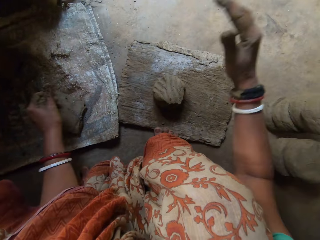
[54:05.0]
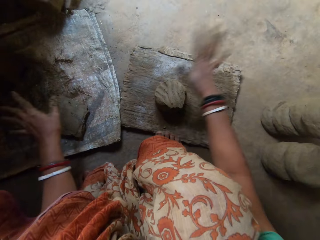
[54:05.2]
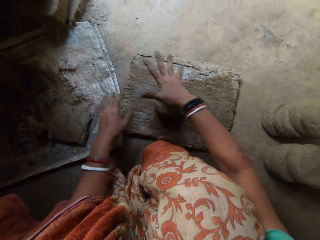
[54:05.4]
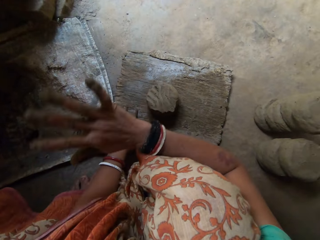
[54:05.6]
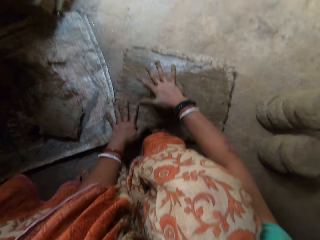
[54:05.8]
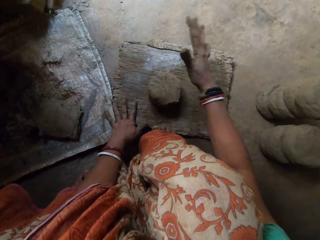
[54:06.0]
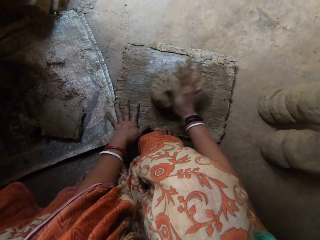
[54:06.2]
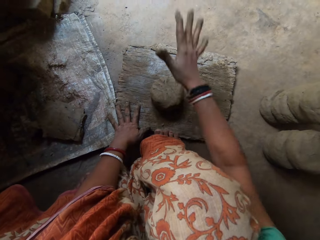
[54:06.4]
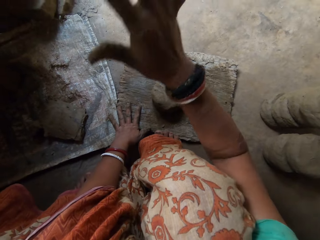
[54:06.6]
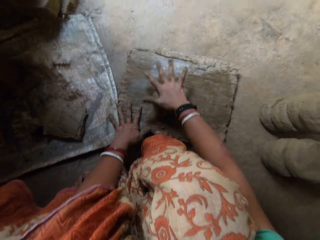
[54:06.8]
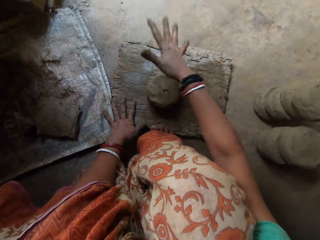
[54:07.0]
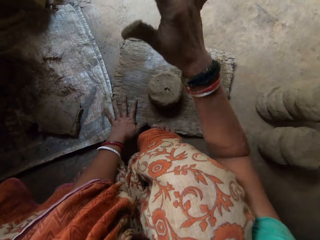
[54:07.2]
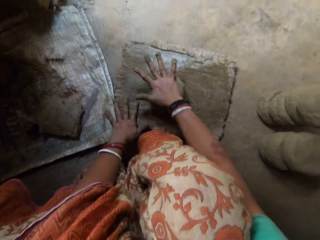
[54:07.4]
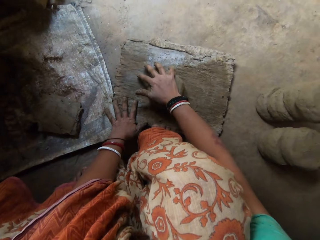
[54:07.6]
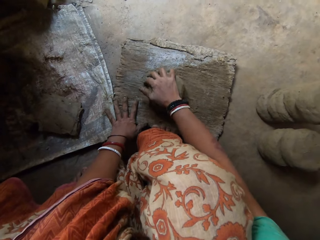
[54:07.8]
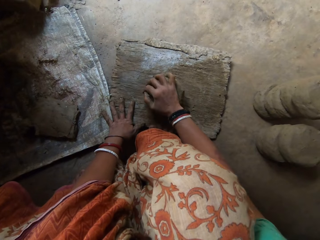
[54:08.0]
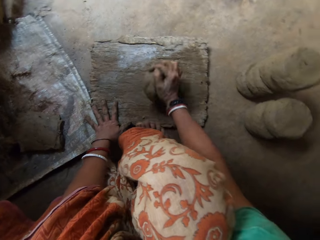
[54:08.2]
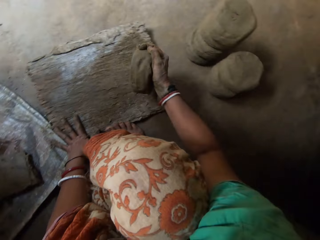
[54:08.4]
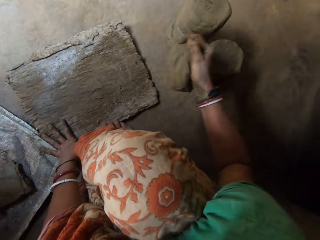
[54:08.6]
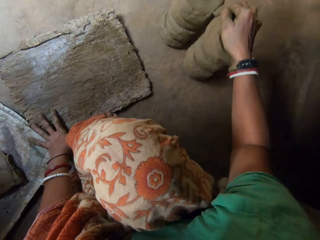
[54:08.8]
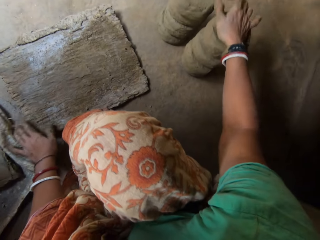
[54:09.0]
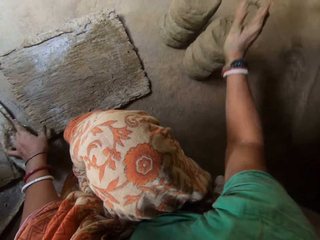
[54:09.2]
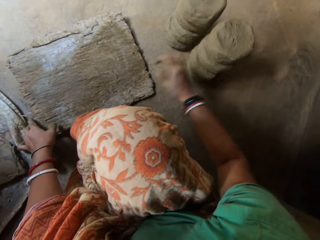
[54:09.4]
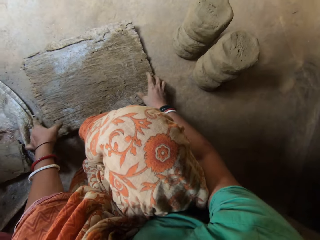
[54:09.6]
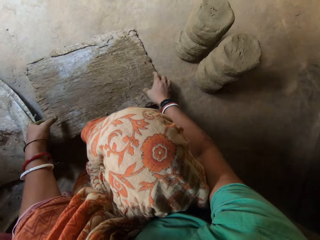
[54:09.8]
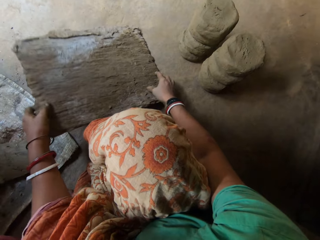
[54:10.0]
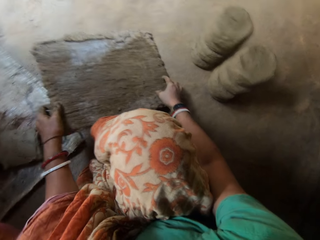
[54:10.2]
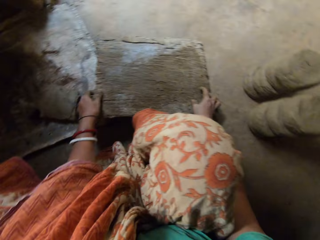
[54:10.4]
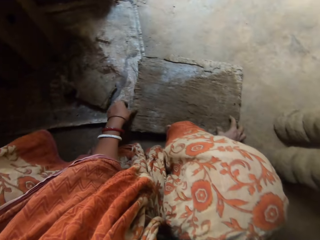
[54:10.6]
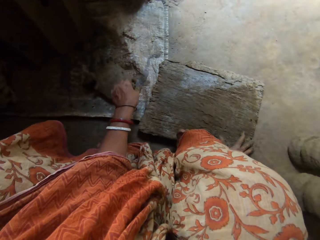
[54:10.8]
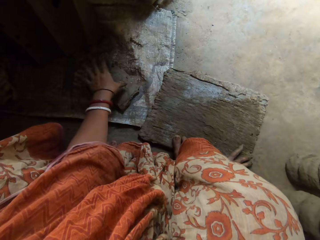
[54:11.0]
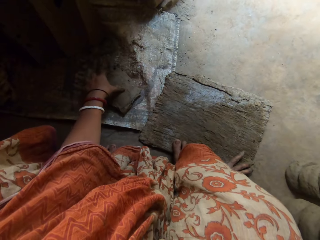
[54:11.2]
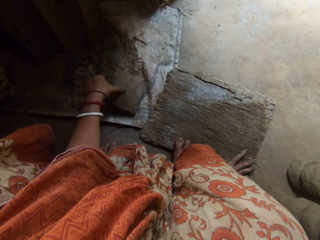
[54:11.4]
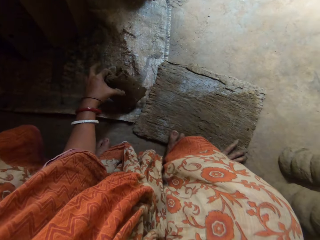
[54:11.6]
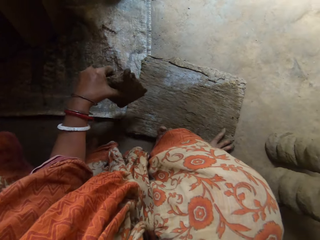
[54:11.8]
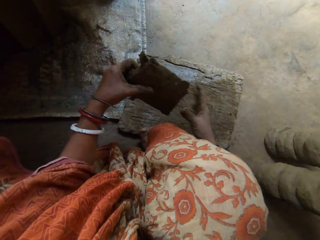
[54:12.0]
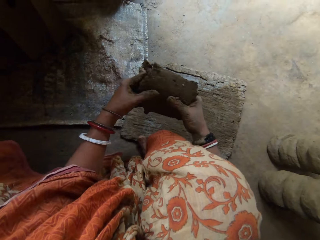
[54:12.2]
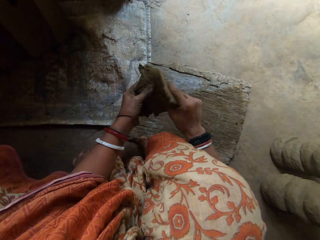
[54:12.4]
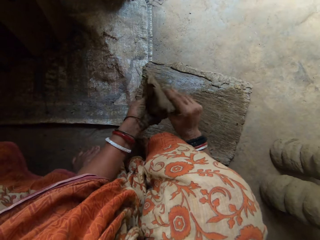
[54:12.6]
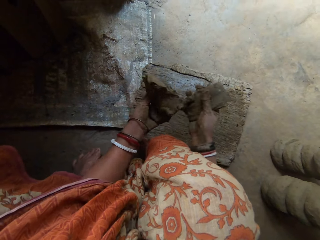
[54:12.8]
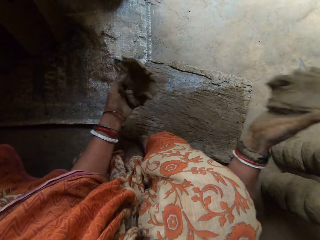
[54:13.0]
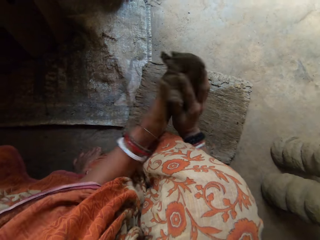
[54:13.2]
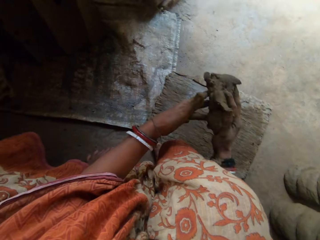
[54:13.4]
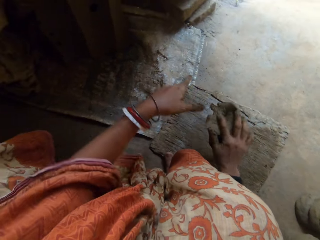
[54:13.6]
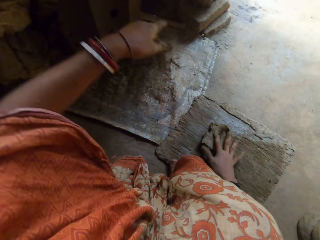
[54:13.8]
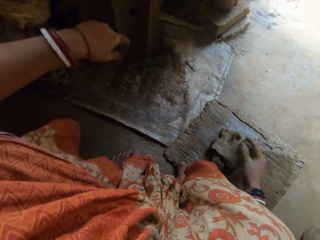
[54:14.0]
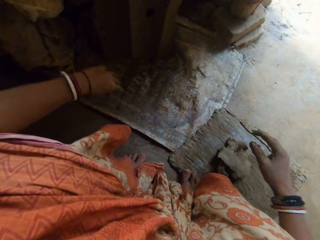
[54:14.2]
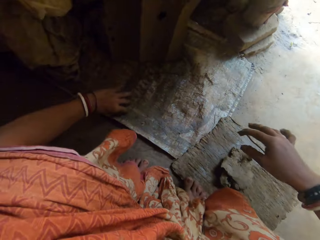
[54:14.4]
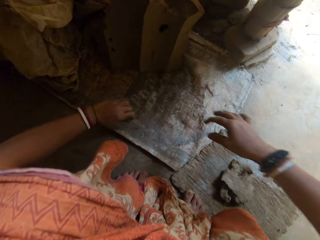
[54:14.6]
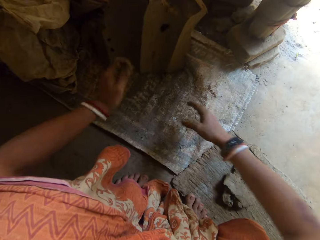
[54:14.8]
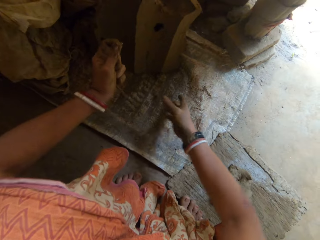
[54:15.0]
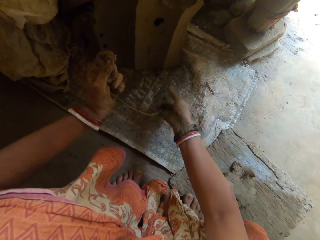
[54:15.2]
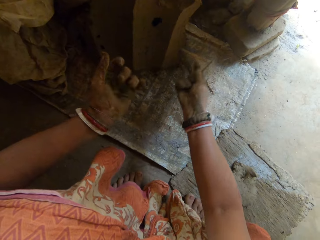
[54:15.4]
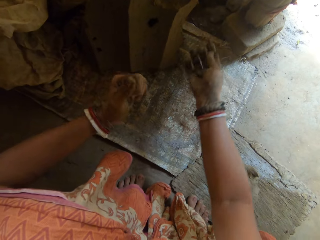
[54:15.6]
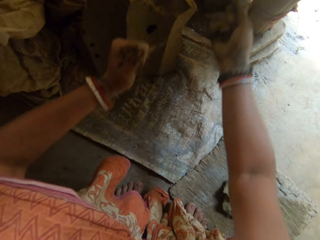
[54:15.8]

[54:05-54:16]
The camera wearer passes the piece of clay to her left hand. They drop the piece of clay in his left hand on the sack. They hit the clay with her right hand and shape the clay on the wood. They put the clay by her side on other clays on the floor. They adjust the wooden board on the floor. They pick up the clay on the sack. They cut the clay into two pieces using hands. They hit the clay together. They drop the clay on the wooden board. They pick up a wire on the sack. They do it again.

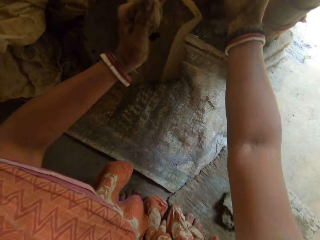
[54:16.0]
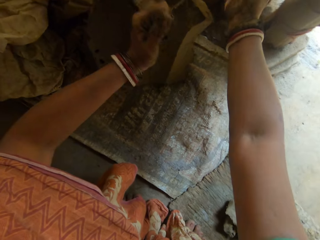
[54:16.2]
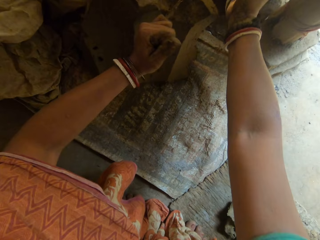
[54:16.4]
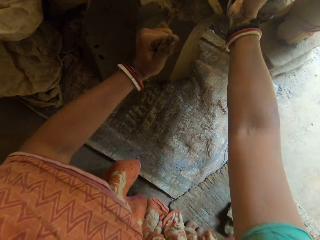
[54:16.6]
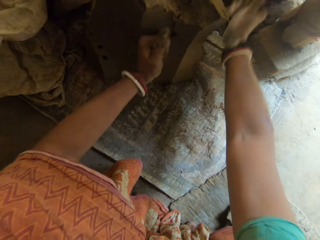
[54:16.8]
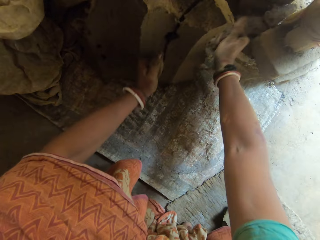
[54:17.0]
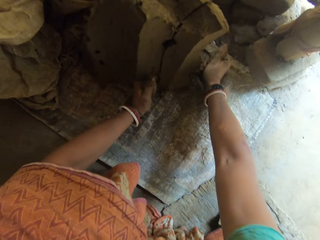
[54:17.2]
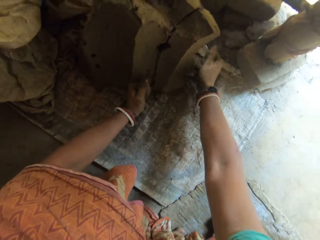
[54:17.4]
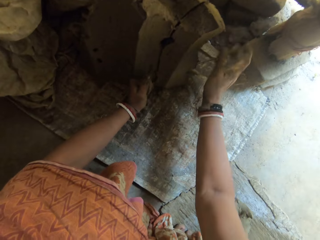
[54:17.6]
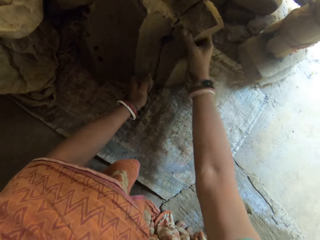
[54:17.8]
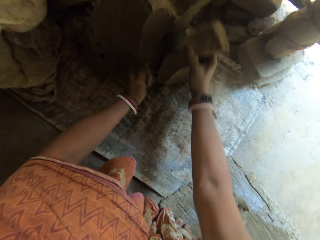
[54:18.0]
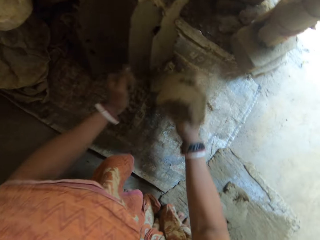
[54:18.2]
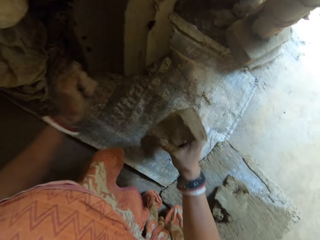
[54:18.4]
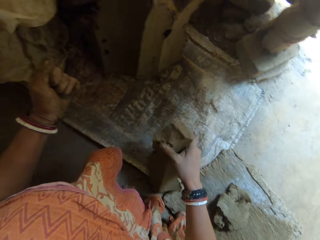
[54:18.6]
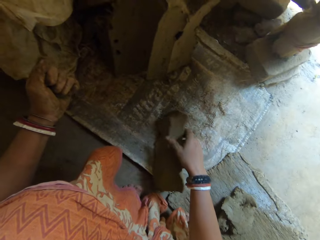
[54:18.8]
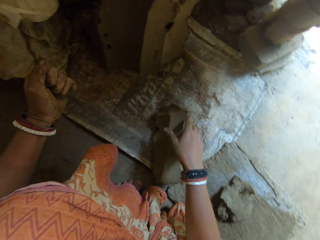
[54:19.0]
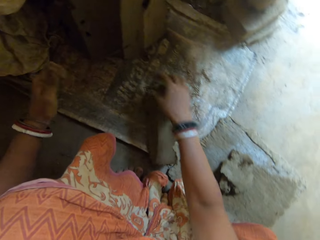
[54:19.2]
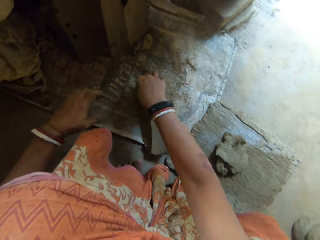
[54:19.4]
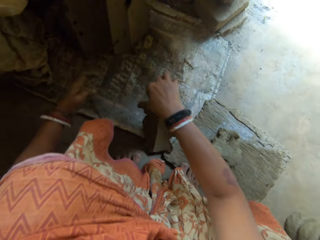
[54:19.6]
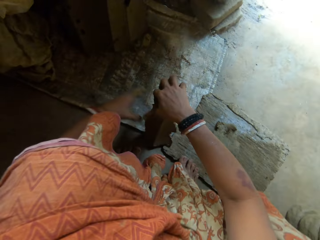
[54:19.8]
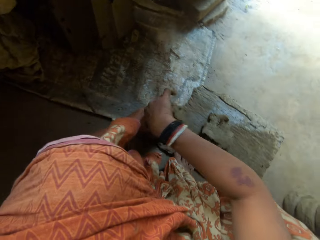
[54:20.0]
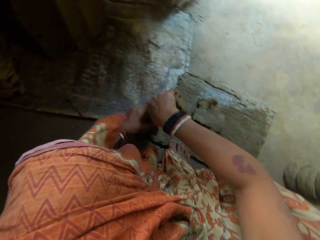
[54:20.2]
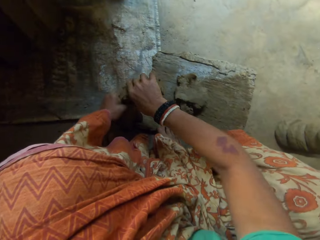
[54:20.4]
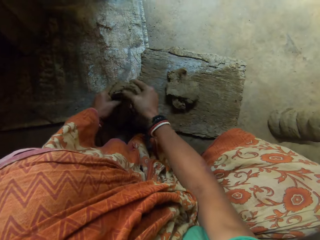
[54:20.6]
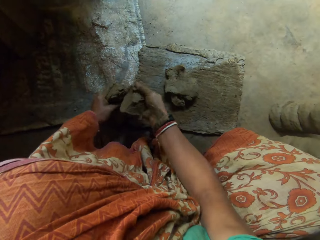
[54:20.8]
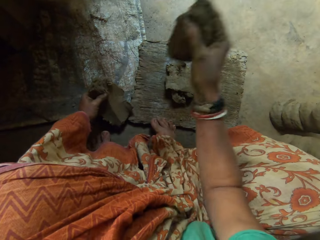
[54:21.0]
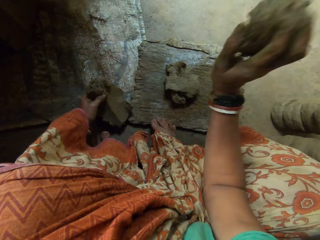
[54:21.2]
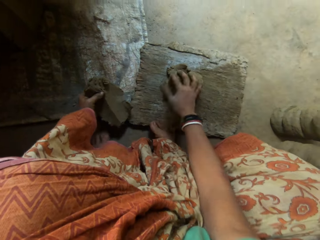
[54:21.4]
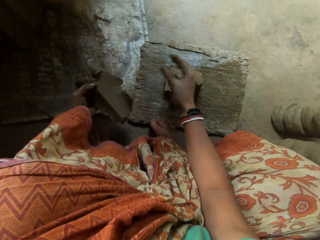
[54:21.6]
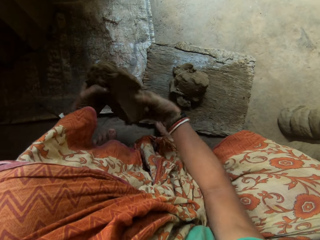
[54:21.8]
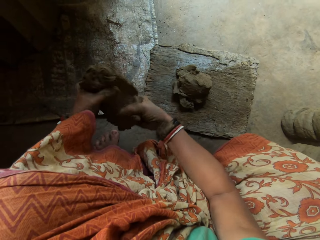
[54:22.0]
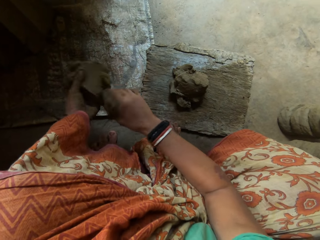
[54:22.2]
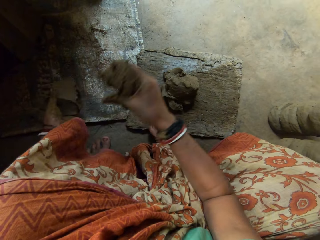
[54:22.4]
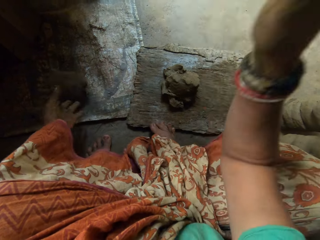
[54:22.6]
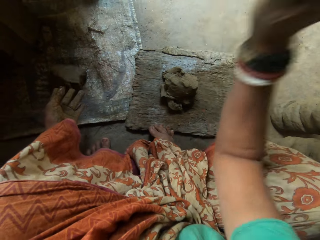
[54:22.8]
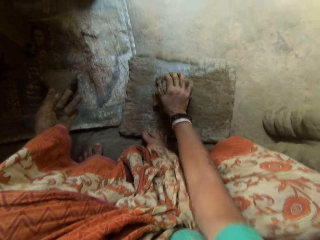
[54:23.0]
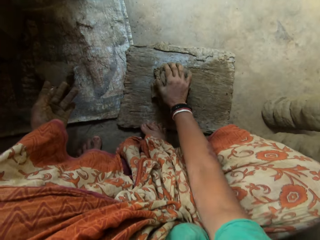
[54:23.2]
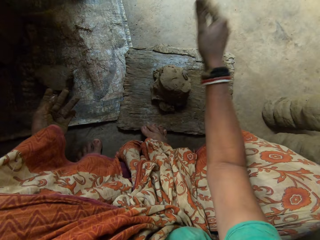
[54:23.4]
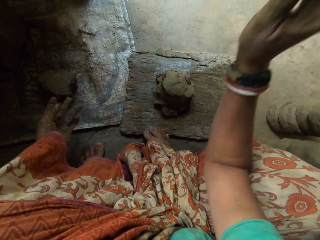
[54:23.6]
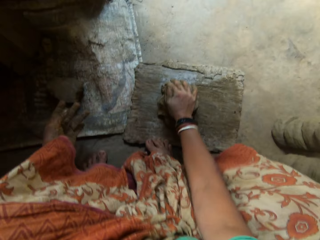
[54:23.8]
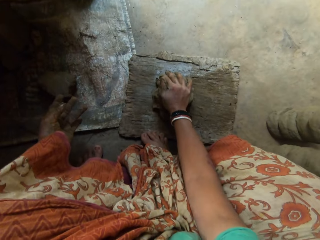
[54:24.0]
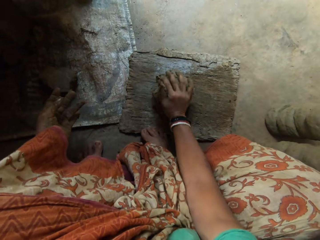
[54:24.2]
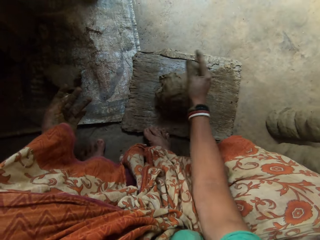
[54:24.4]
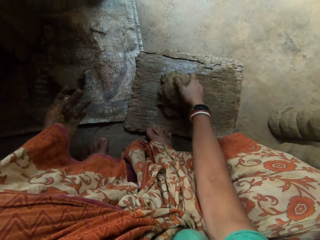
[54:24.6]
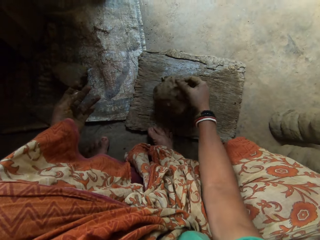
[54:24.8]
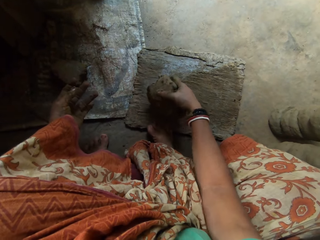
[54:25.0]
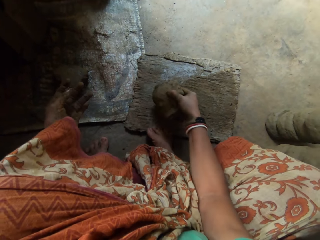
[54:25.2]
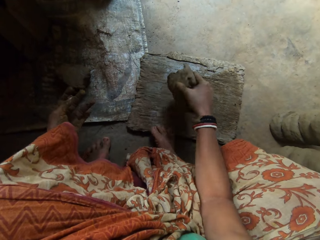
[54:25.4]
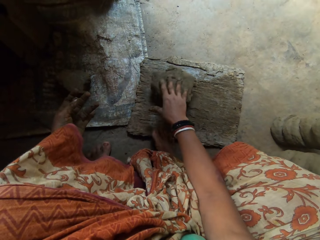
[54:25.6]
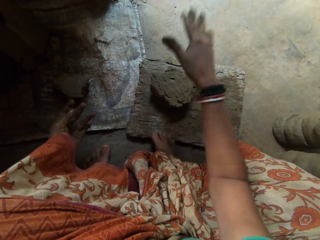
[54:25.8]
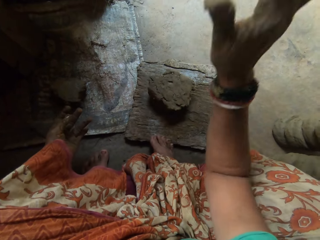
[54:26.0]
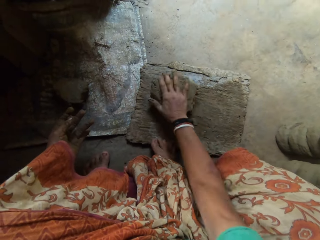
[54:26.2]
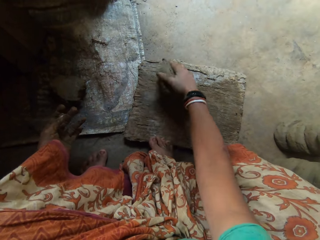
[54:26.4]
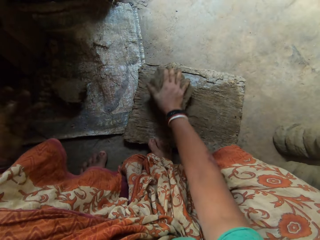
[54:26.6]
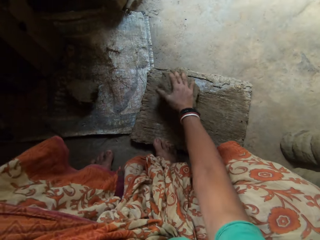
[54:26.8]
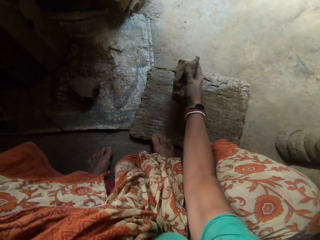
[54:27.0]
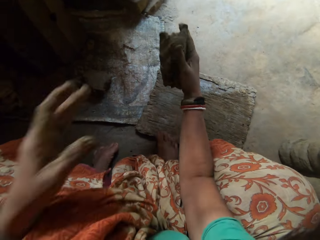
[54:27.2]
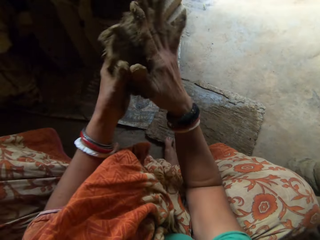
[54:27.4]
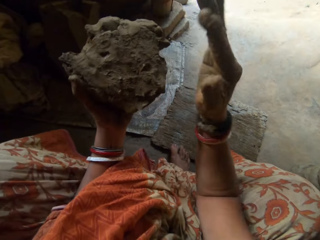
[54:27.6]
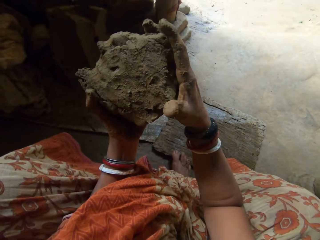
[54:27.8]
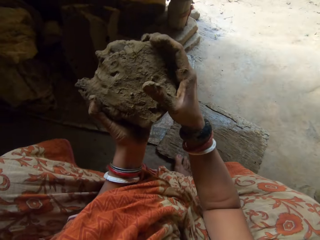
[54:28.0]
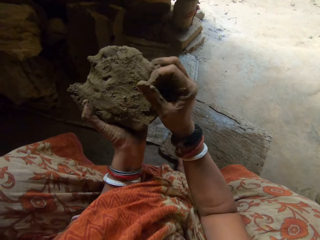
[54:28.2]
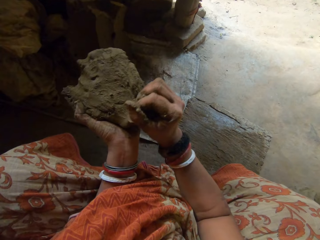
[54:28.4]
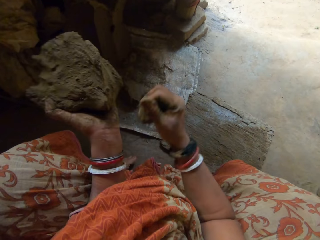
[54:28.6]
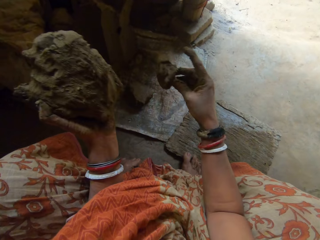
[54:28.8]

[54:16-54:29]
The camera wearer cuts the clay using the wire. She takes a portion of the clay. She drops the clay on the floor or sack. She cuts the clay using hands. She hits the clay on the wooden board and puts the clay on the wood. She cuts the clay using hands. She hits the clay on the wooden board and puts the clay on the wood. She hits the clay with her right hand and flattens the clay on the wood. She turns the clay on the wood. She flattens the clay on the wood and hits the clay with her right hand. She holds the clay in her hands. She cuts the clay using hands.
